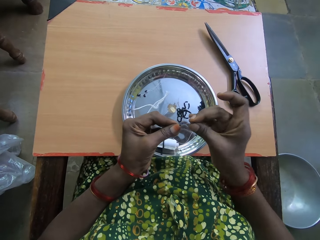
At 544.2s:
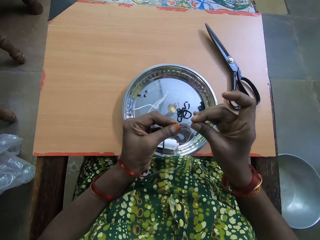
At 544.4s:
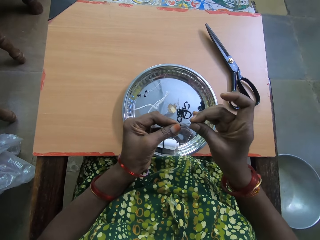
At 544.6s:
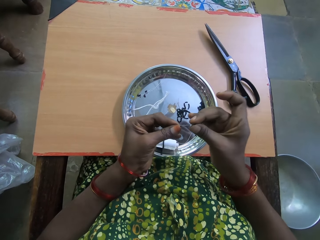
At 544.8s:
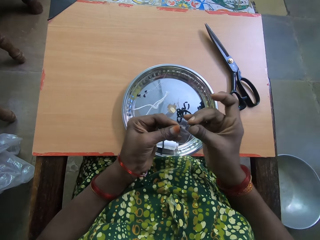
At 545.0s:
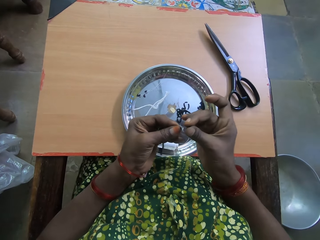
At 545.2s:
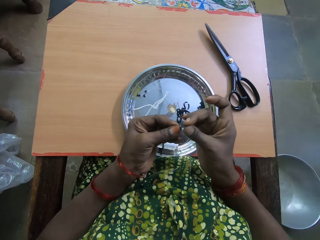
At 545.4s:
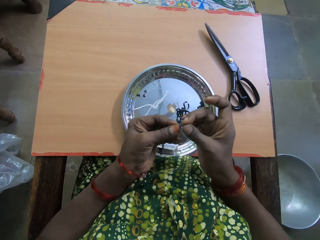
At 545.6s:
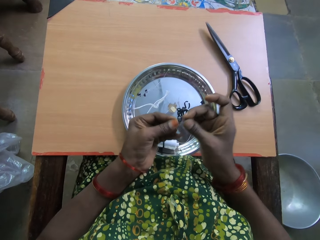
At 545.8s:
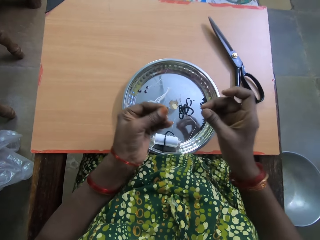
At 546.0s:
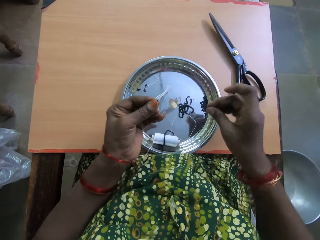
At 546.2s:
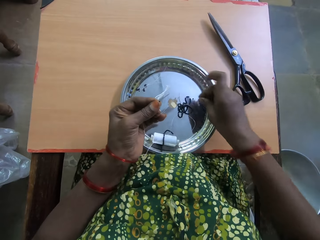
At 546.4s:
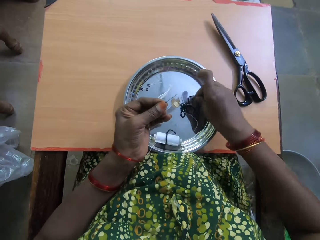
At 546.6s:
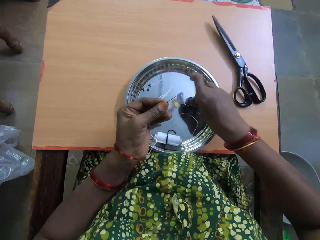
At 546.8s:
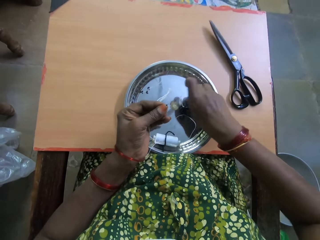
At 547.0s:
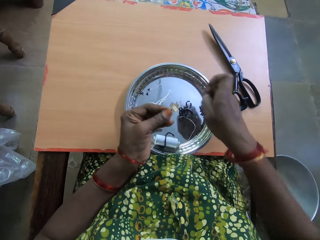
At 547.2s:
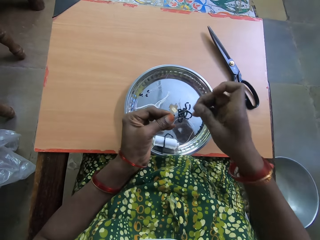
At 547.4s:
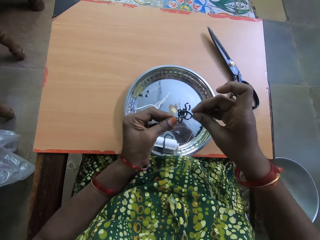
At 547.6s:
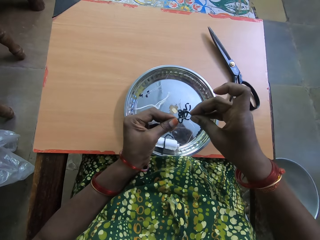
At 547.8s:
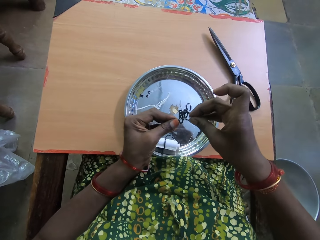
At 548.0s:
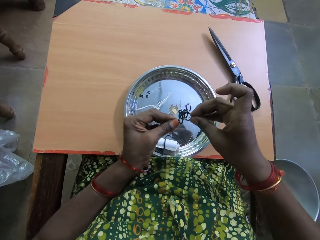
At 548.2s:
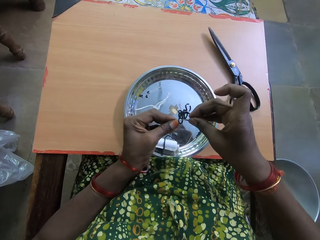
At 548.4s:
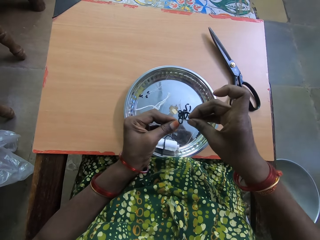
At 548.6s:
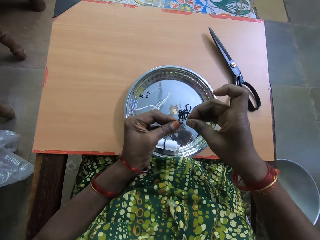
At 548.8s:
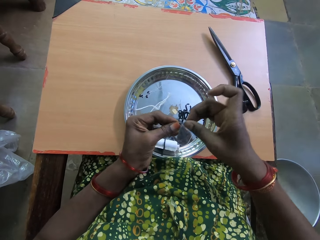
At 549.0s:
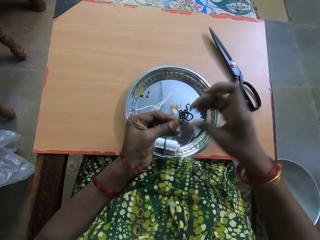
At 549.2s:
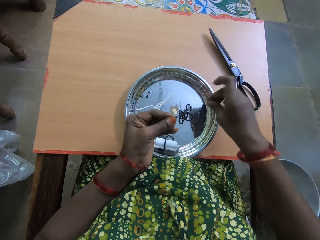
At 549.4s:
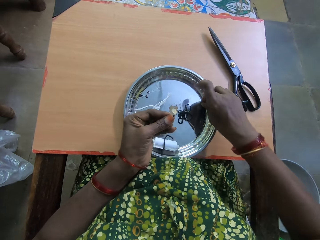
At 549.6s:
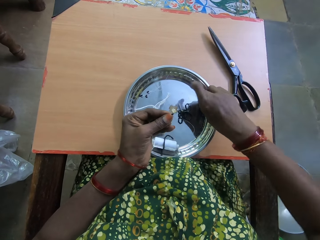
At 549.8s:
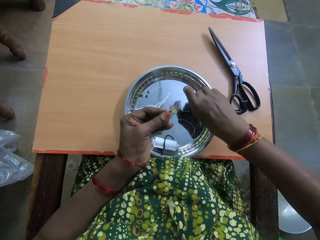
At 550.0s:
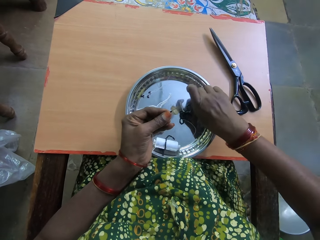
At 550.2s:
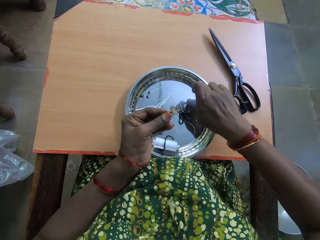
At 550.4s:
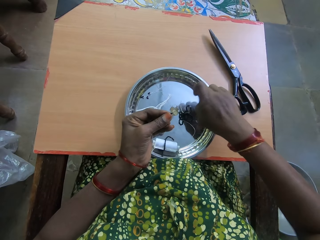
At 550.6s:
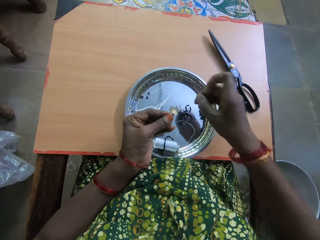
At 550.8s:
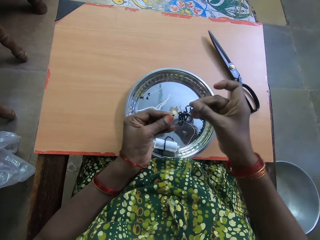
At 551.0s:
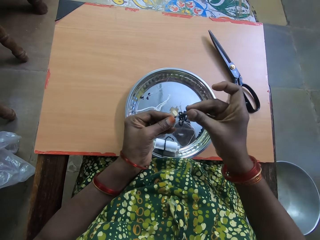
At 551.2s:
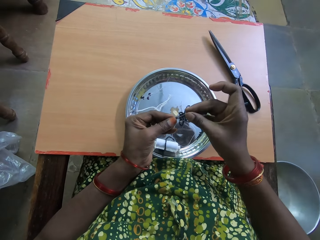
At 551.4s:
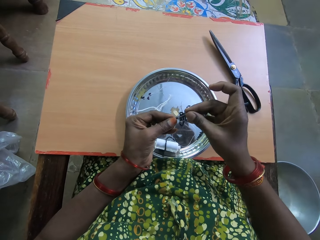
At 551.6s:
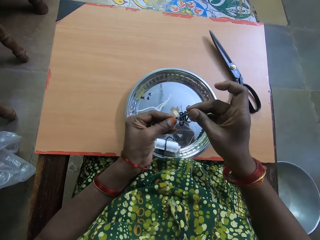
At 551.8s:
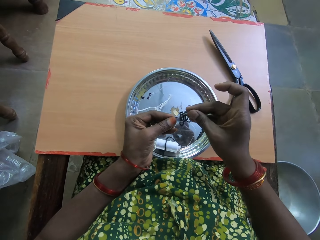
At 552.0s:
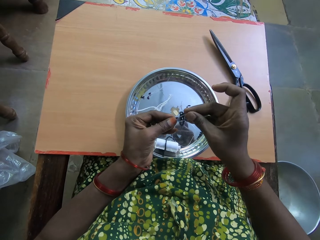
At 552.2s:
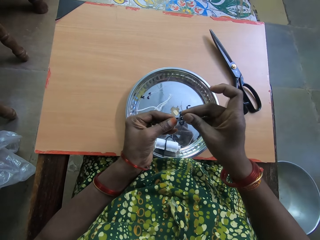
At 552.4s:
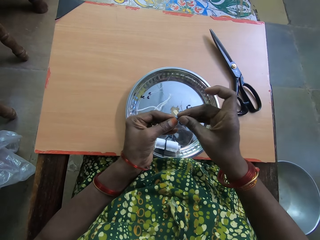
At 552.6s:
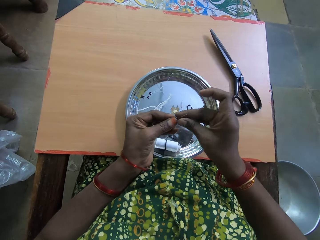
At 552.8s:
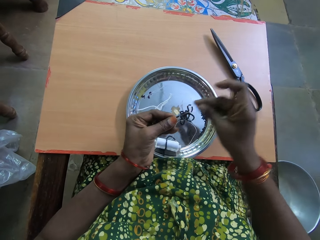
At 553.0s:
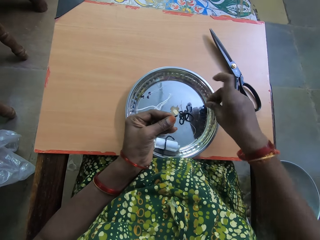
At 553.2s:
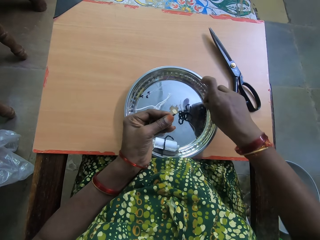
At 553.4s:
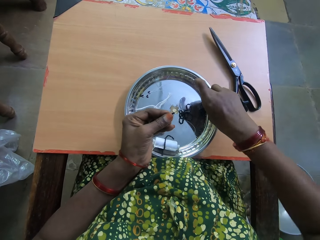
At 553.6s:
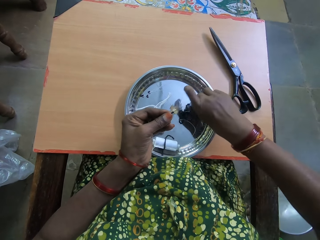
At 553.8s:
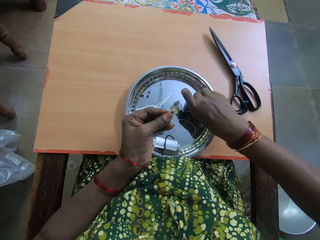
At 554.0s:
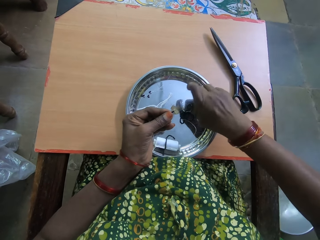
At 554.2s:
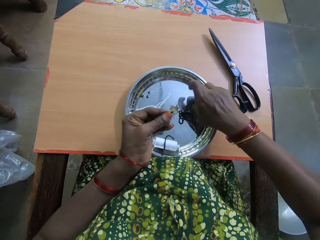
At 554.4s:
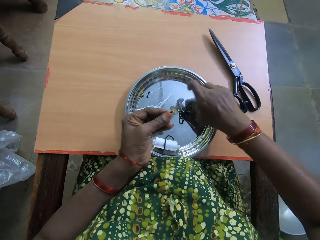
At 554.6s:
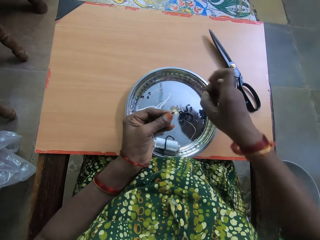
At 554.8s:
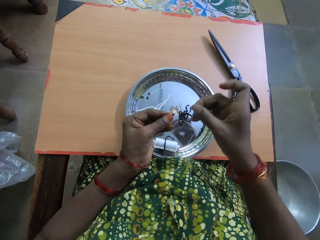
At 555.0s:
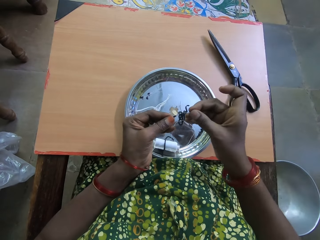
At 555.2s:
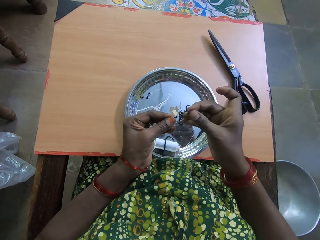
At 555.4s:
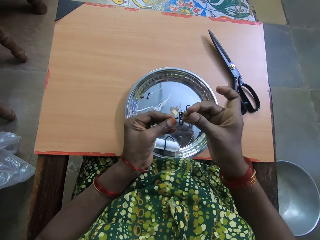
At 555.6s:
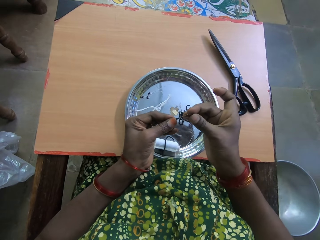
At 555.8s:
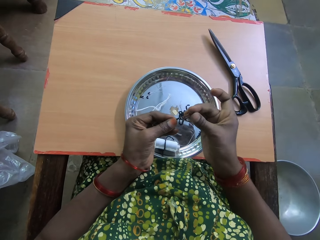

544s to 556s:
The bead falls into the tray from the thread. The camera wearer picks up another bead from the tray on the table with her right hand. She inserts the bead into the thread with her right hand. She picks up another bead from the tray on the table with her right hand. She inserts the bead into the thread with her right hand. She puts the bead through the fishing line.

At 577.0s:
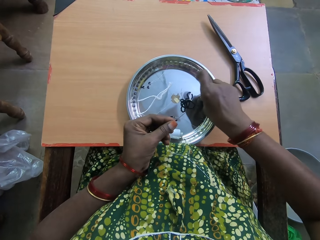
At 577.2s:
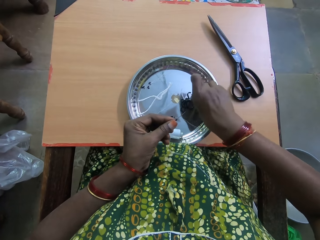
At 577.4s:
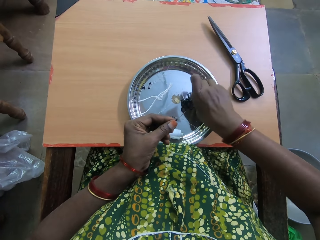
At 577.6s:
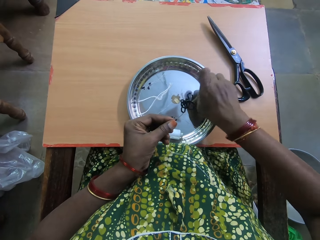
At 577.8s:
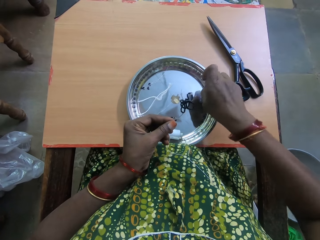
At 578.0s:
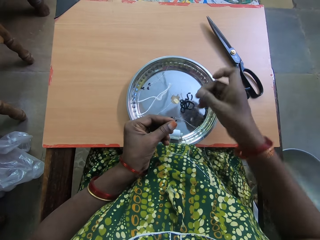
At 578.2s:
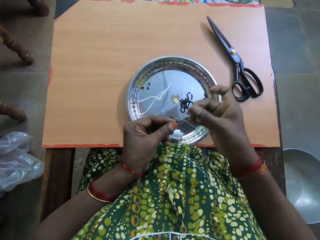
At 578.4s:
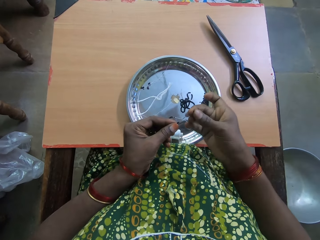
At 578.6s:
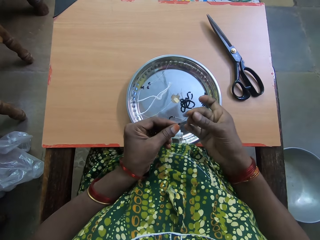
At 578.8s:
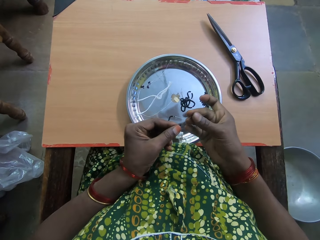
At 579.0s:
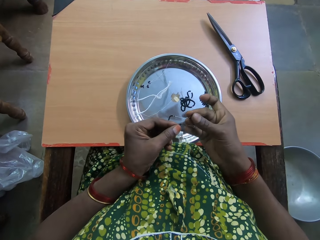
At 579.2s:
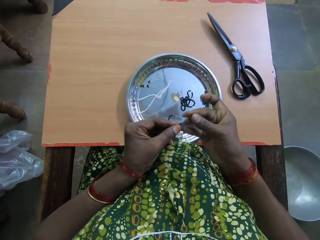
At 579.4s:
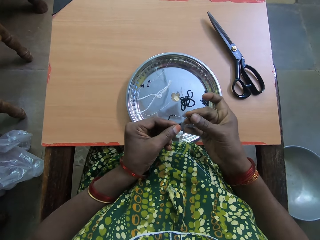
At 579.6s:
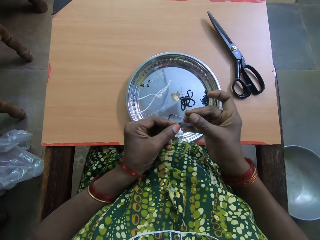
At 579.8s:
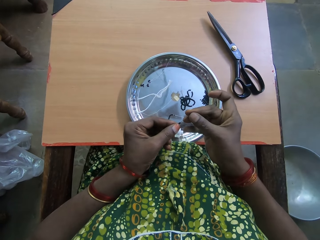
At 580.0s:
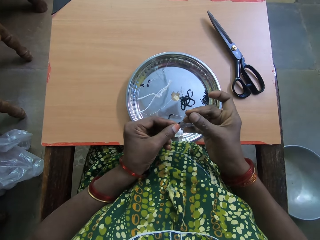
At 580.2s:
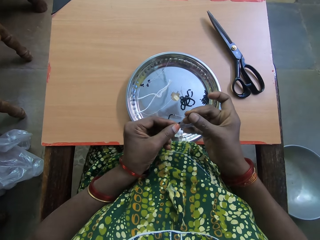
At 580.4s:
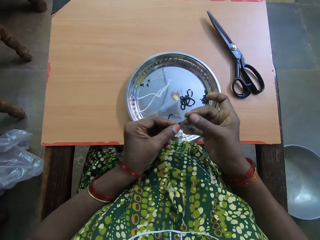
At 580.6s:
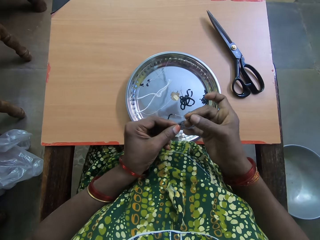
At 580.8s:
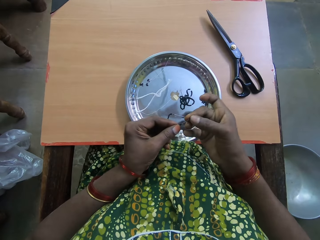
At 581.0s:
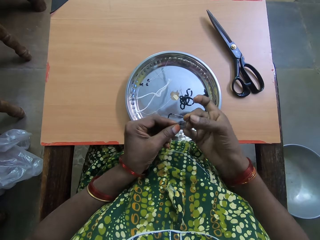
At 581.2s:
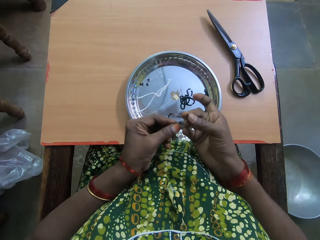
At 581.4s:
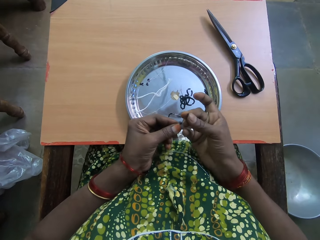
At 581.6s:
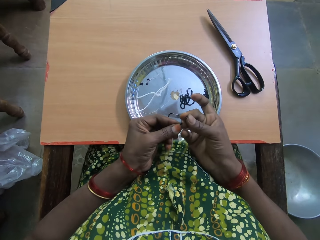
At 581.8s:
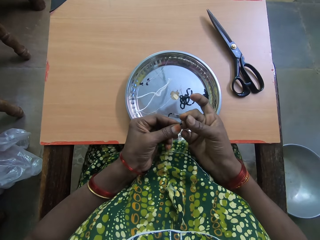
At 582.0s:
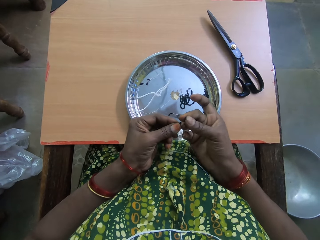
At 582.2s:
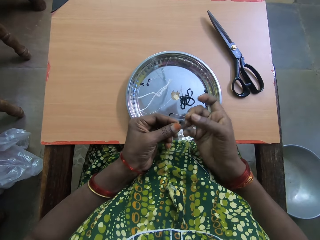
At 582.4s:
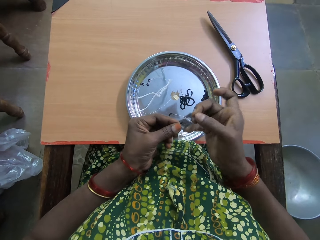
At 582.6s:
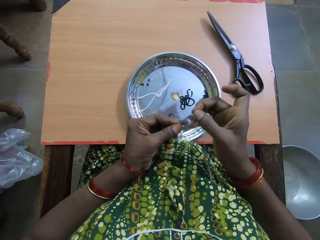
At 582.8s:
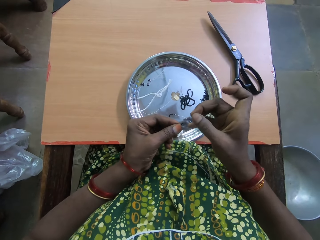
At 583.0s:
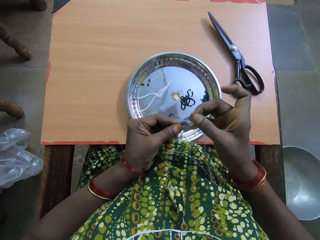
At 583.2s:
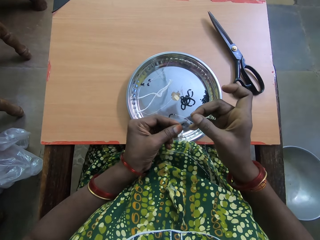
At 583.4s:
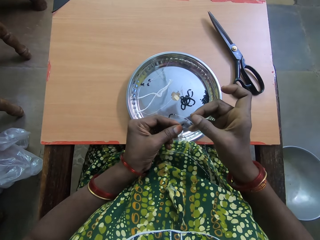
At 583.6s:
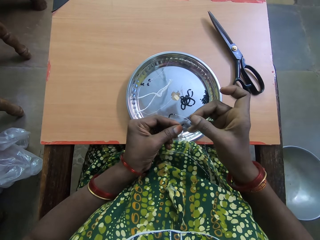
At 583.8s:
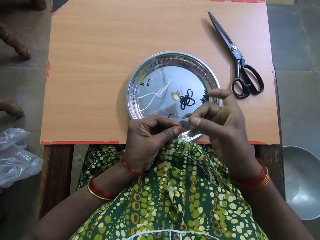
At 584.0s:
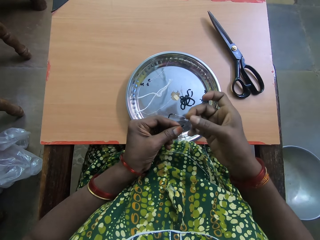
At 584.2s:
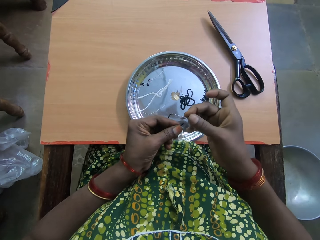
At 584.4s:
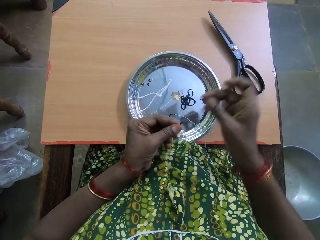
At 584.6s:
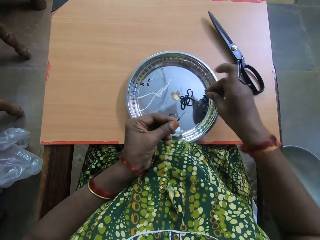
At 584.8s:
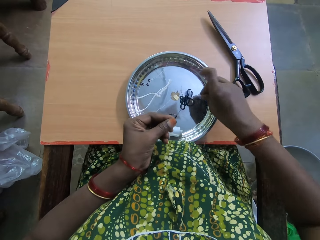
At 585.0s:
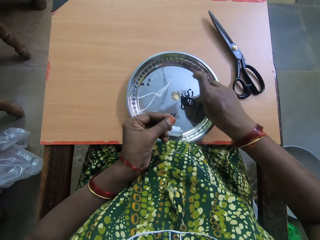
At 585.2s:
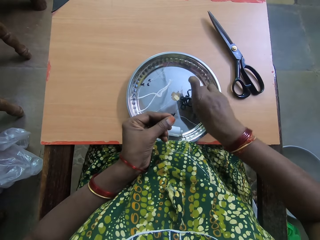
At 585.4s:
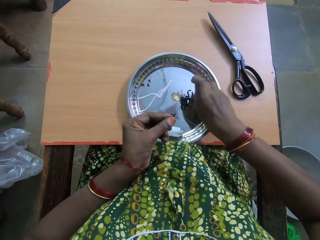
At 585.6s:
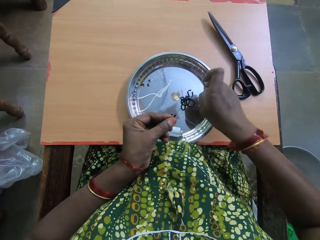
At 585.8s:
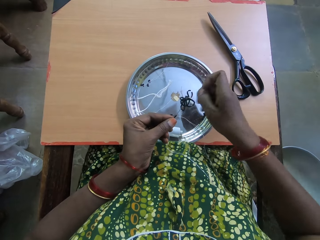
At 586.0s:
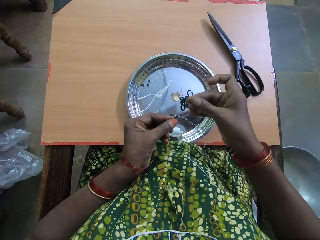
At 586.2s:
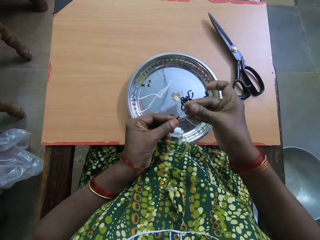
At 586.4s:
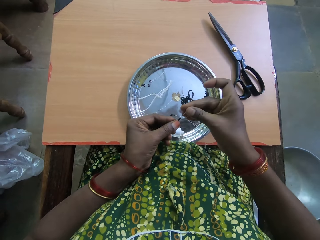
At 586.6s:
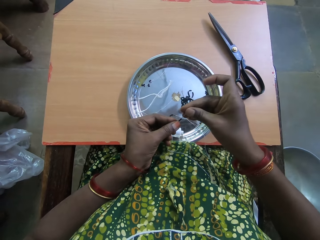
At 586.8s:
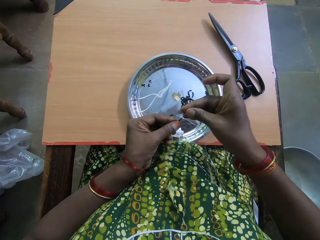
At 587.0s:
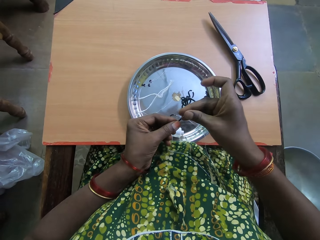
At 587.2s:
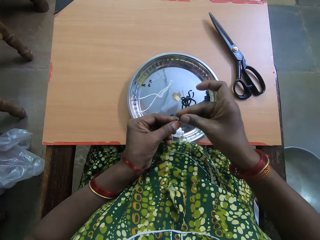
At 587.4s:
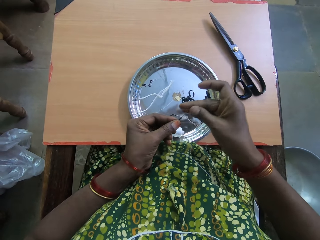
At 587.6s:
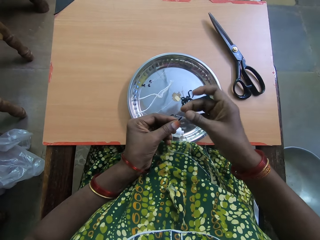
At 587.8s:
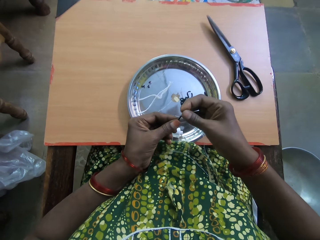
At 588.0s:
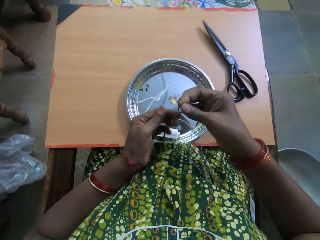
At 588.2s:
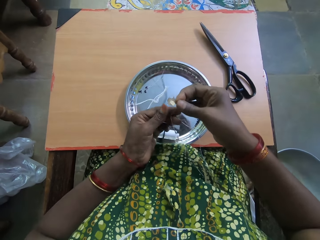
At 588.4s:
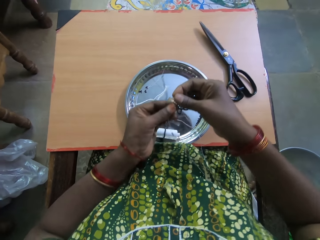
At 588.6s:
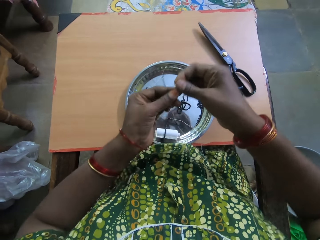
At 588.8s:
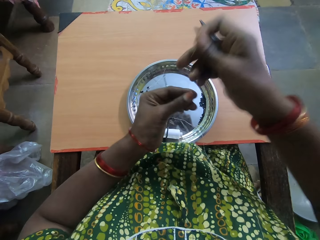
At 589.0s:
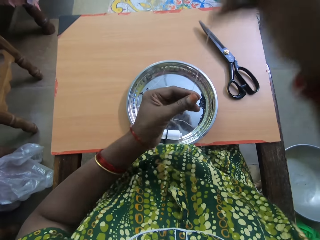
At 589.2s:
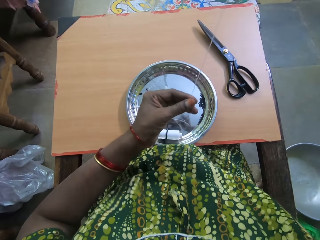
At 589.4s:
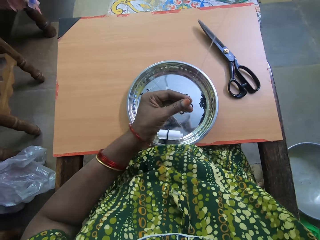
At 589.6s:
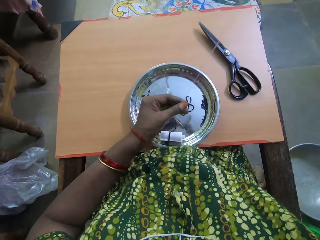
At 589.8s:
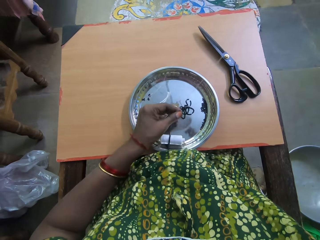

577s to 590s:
The camera wearer takes another bead from the tray. They put the bead through the fishing line. They take another bead from the tray. They put the bead through the fishing line. They pull the beads to the thread. They adjust the fishing line.
